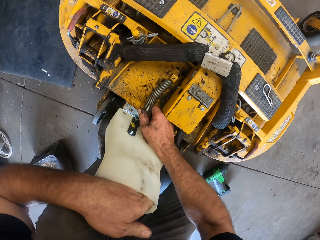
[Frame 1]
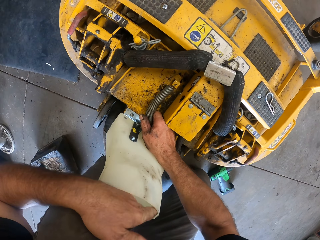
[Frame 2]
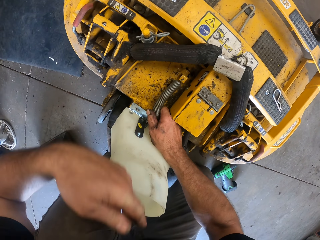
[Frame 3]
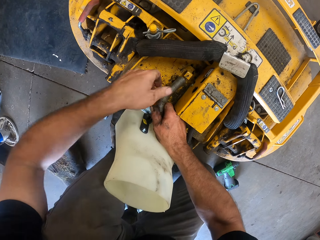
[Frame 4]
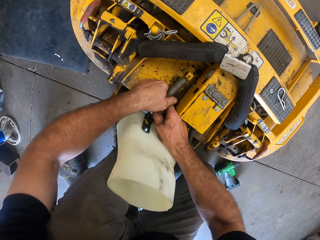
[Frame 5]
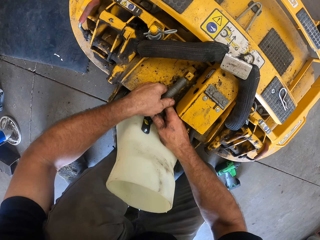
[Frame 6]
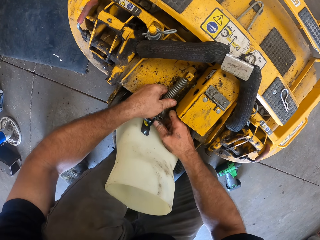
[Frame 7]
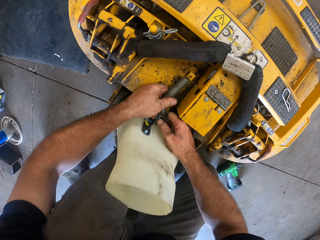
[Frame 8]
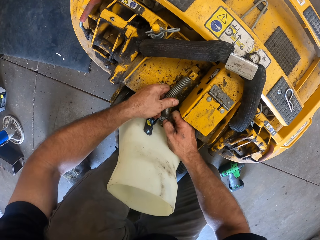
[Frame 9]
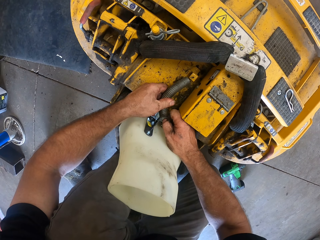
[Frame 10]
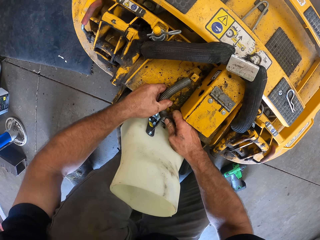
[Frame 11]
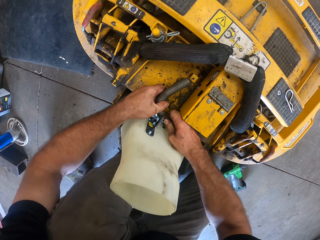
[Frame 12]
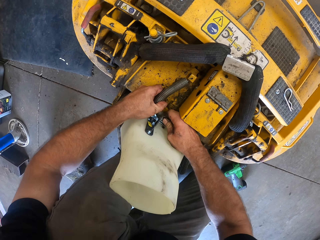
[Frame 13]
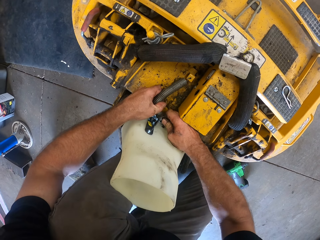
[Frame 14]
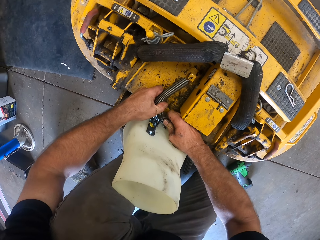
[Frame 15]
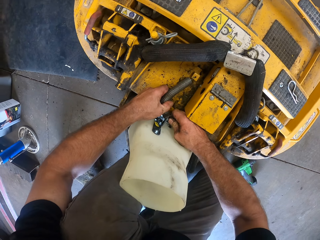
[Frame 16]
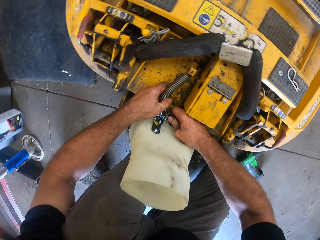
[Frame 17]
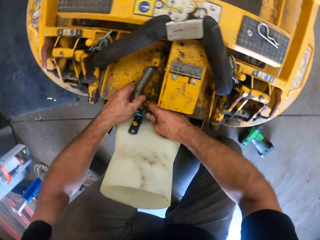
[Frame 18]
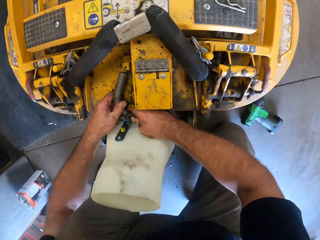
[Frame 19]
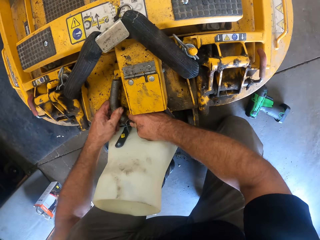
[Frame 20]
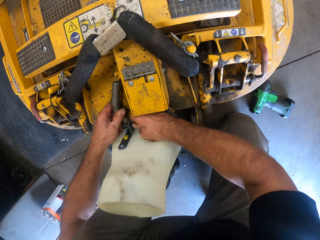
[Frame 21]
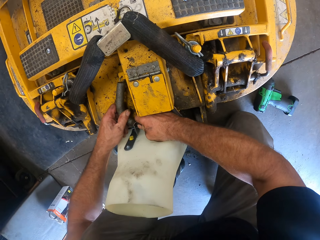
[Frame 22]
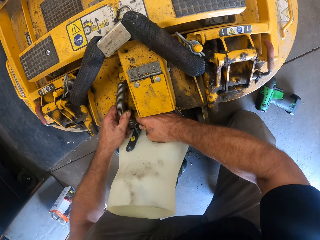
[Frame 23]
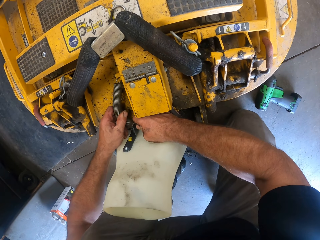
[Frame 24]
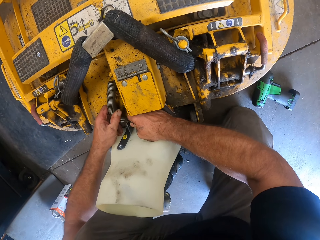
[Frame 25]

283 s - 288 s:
The camera wearer moves his head.

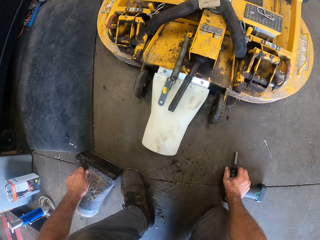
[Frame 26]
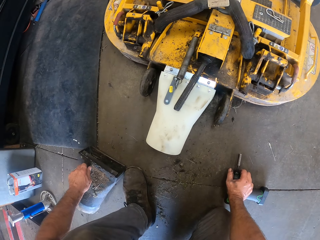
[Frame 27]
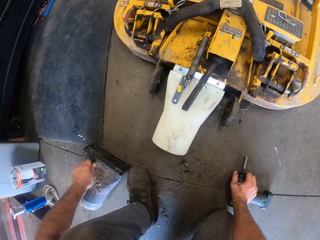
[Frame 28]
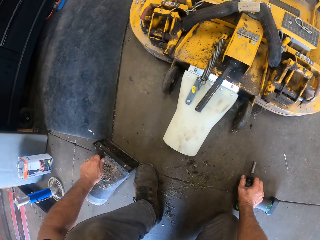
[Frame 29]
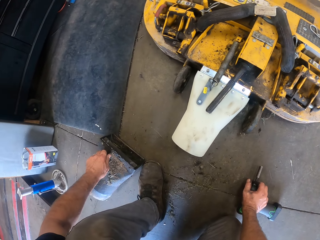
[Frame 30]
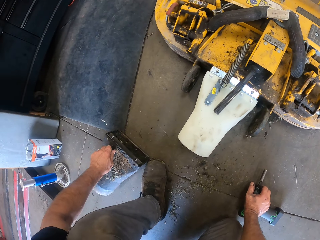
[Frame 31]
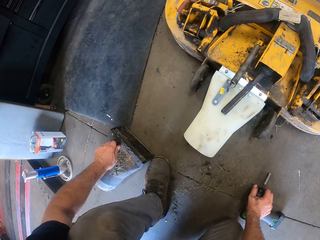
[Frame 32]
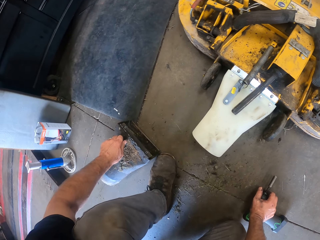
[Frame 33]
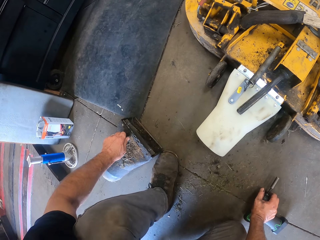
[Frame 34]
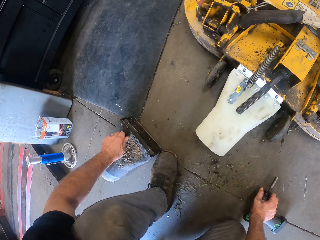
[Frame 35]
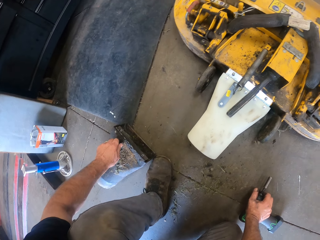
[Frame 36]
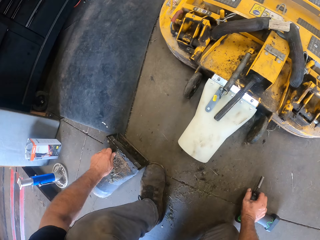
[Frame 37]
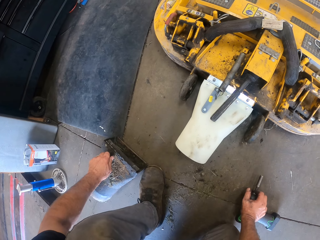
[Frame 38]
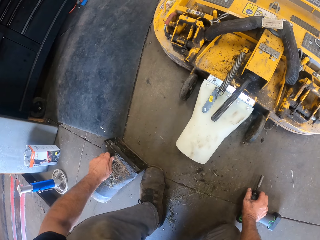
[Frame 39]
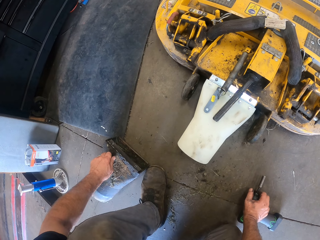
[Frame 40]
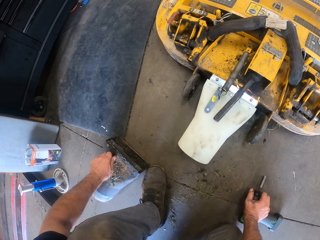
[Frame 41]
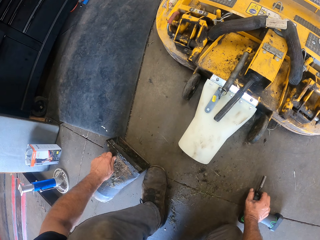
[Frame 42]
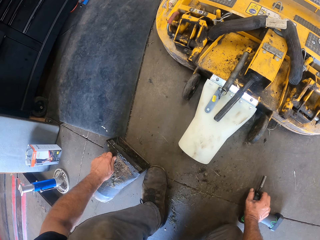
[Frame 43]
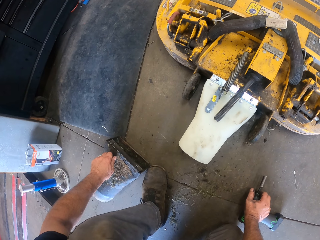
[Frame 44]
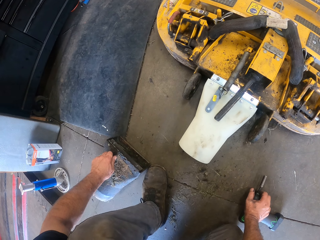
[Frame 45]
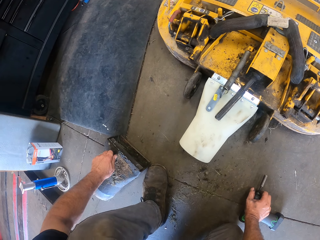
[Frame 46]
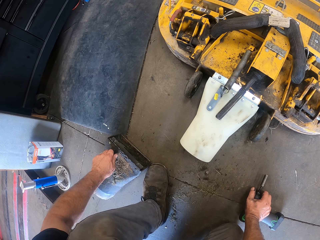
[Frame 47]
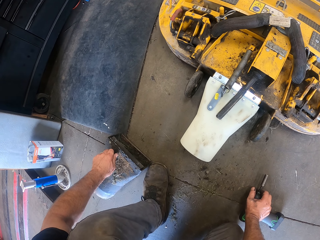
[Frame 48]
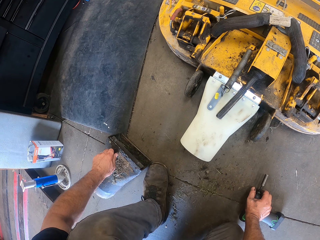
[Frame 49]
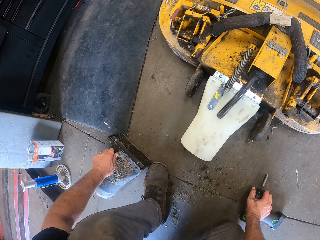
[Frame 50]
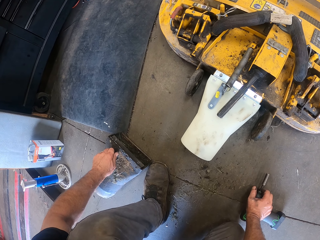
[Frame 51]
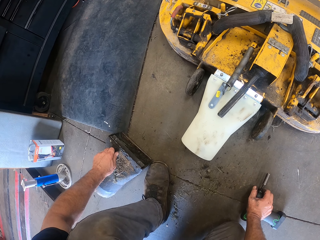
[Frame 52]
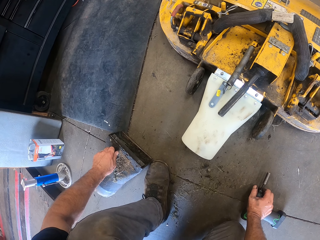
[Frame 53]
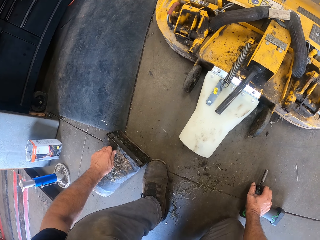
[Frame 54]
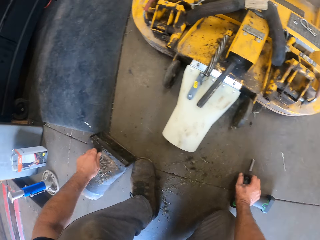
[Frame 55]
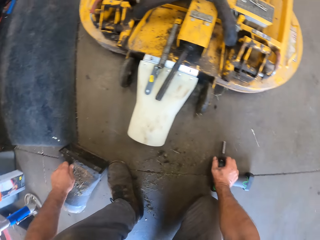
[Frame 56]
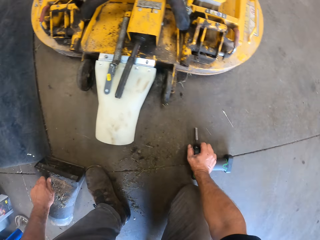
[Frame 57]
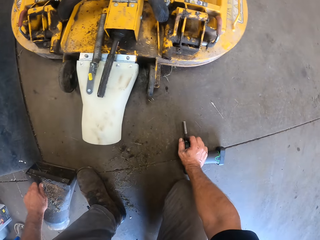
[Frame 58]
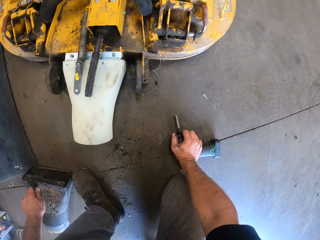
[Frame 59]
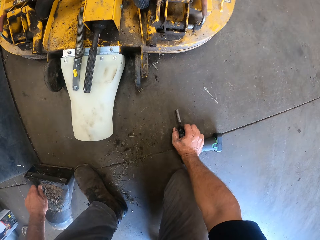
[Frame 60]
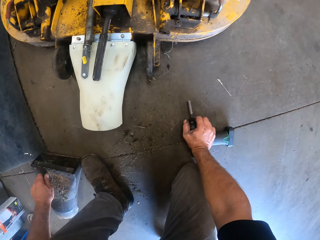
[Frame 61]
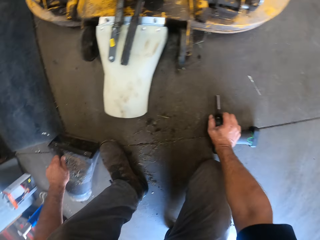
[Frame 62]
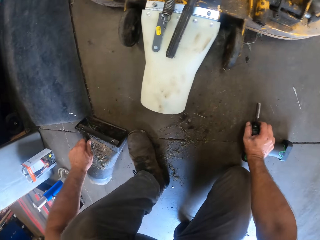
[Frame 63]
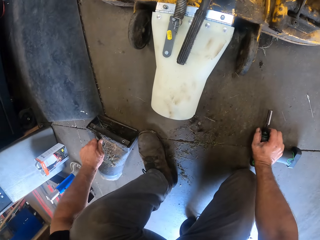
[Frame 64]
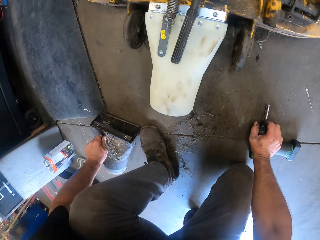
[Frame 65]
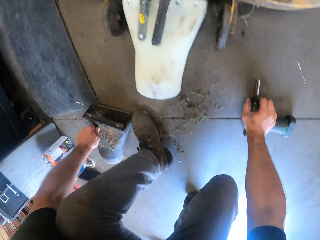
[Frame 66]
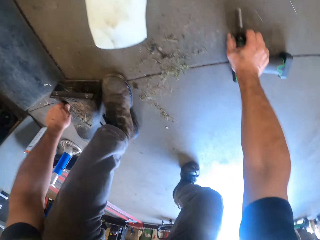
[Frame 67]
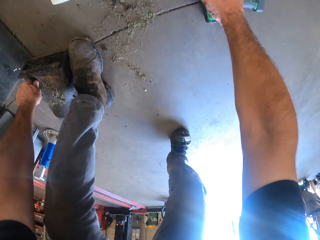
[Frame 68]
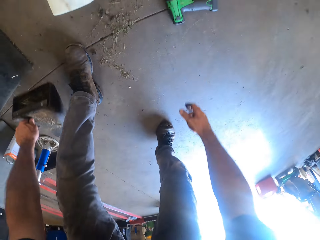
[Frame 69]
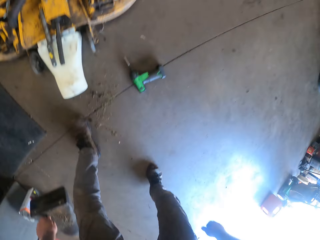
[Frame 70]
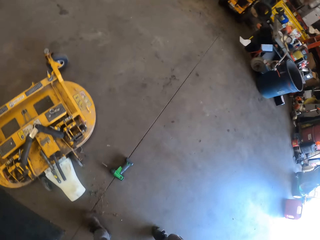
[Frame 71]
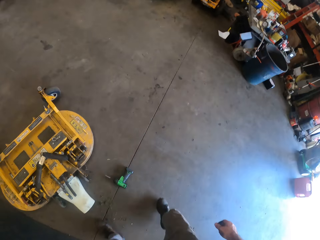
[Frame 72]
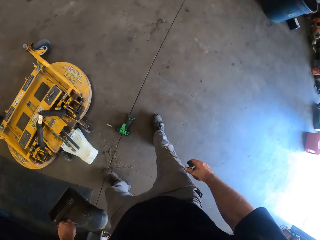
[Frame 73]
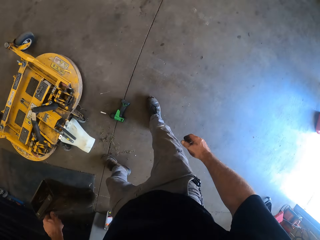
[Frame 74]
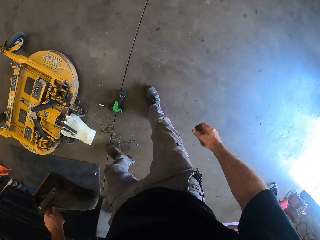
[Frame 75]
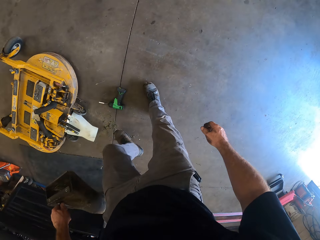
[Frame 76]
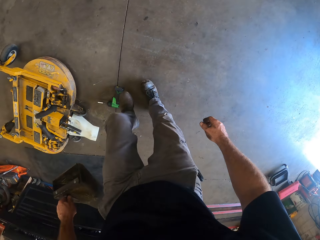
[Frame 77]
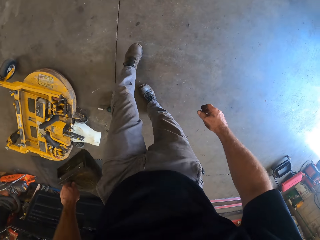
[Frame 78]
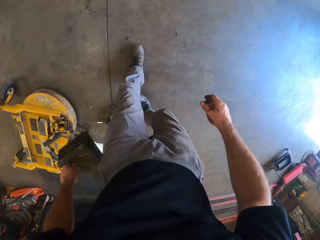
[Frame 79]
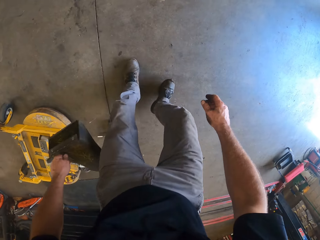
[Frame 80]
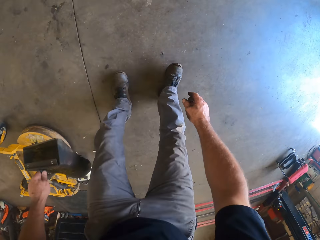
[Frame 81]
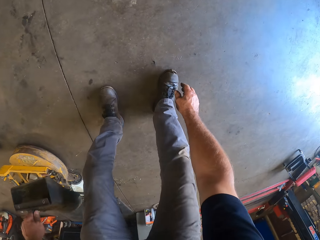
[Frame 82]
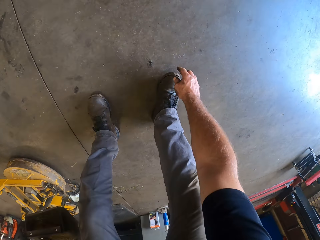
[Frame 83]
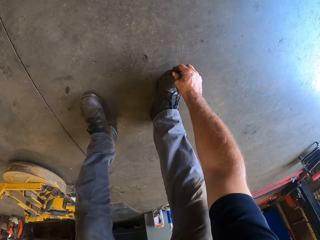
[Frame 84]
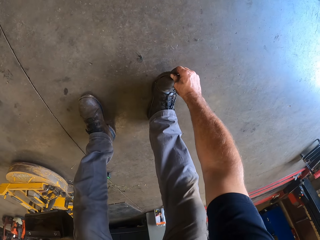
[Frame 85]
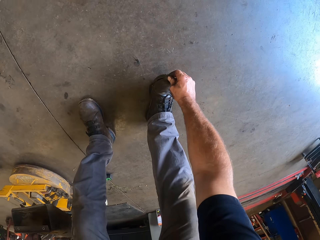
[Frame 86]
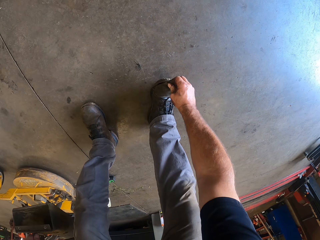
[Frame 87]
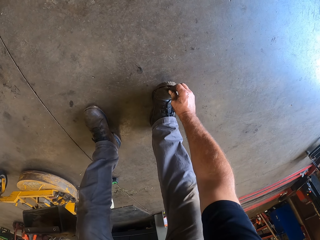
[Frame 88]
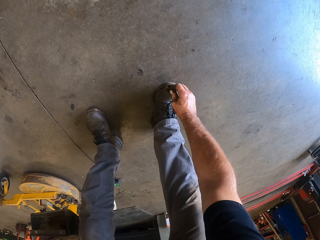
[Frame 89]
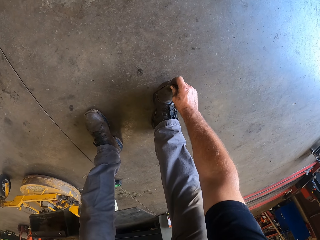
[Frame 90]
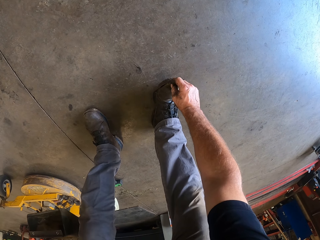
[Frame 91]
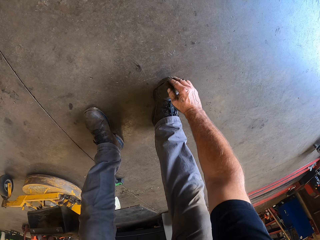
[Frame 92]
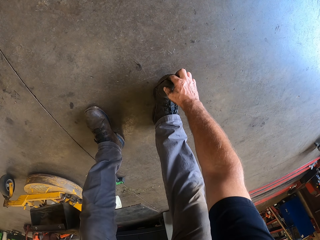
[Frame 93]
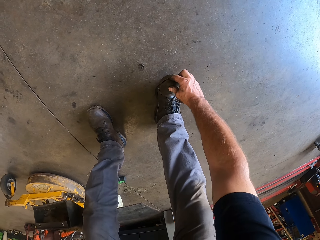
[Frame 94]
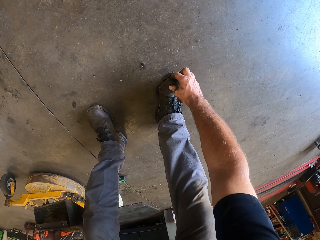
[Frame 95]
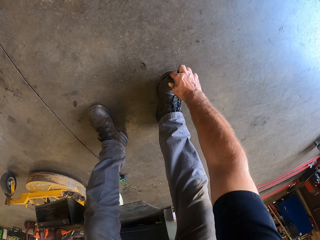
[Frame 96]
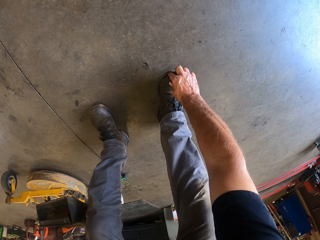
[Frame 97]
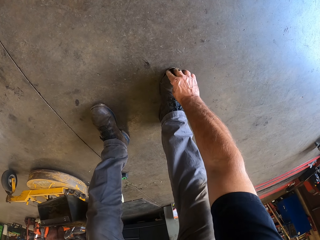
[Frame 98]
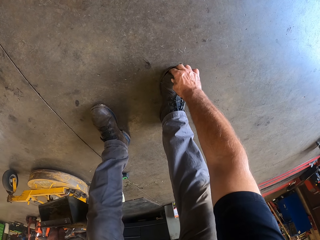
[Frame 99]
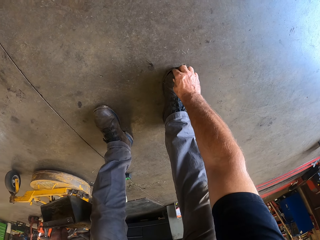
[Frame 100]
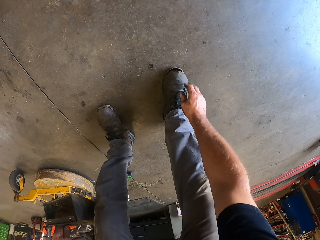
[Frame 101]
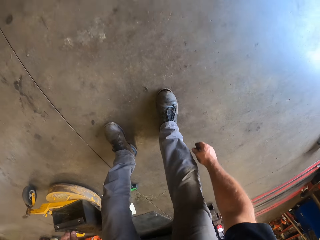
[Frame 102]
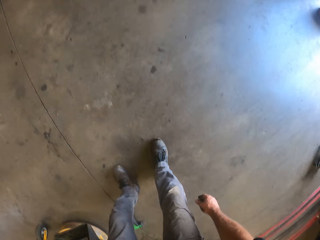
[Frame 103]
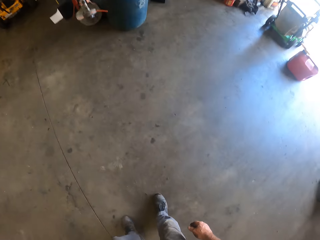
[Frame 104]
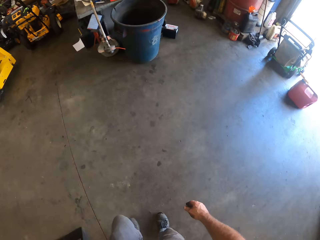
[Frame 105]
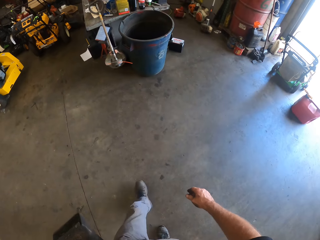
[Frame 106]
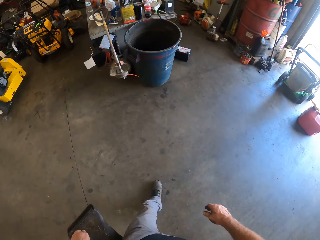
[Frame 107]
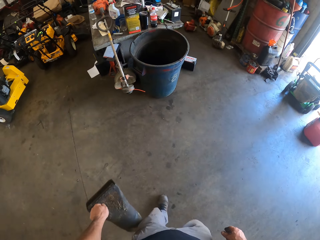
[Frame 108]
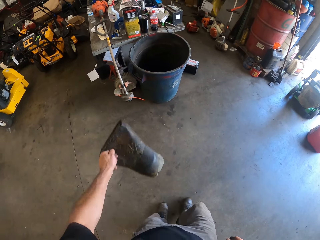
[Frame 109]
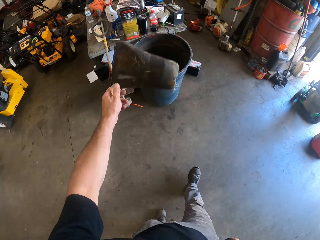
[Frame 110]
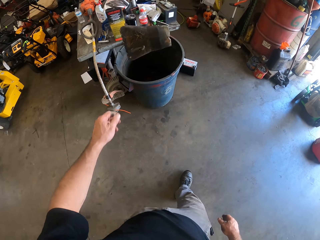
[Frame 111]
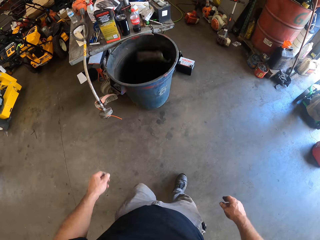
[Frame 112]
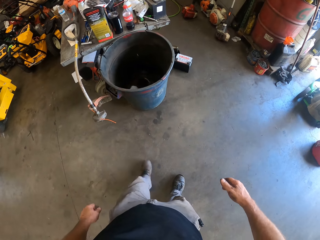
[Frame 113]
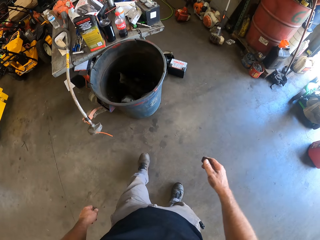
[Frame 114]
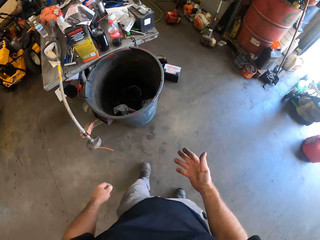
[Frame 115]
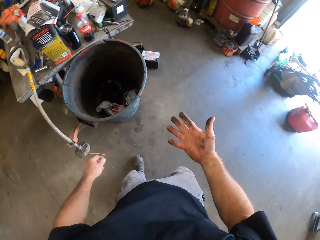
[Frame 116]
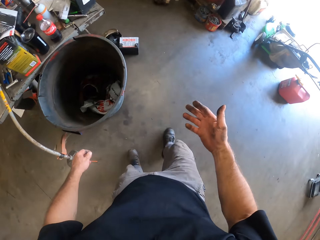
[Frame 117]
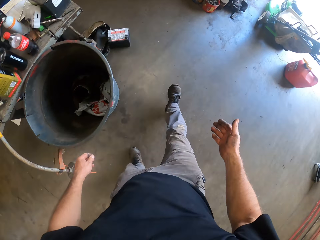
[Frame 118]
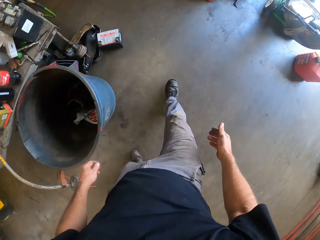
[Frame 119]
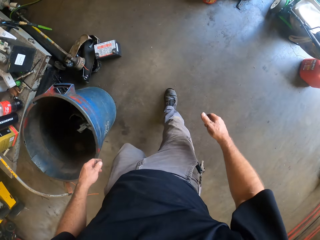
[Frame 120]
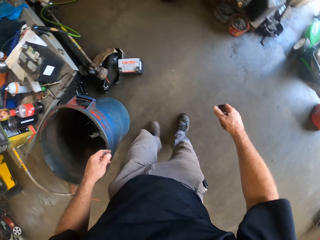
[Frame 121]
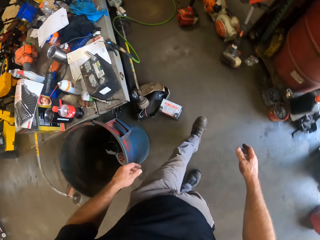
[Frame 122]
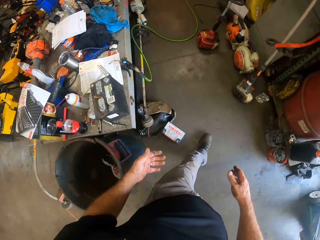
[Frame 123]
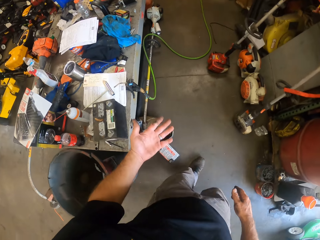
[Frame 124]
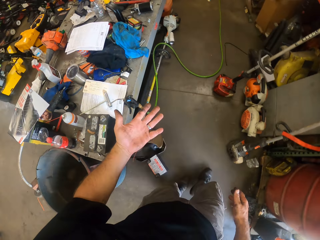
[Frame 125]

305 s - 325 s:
The camera wearer turns left. He turns right. He gets up with the funnel in his left hand. He bends and adjusts his shoe with his right hand. He stands up and walks to the bin. He throws the funnel in his left hand into the trash bin. He walks around the workshop.
